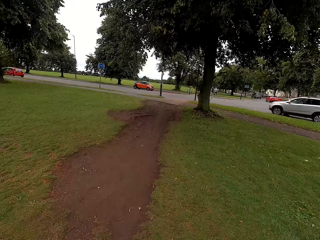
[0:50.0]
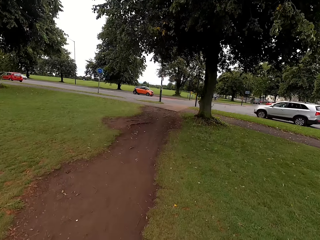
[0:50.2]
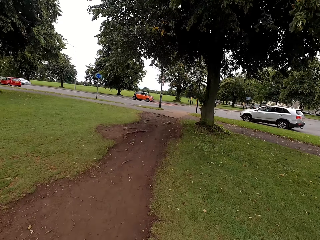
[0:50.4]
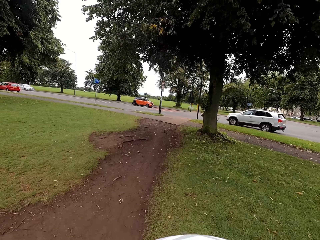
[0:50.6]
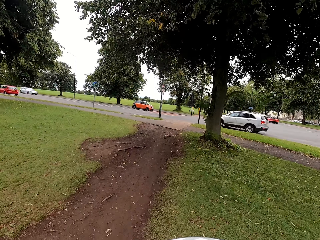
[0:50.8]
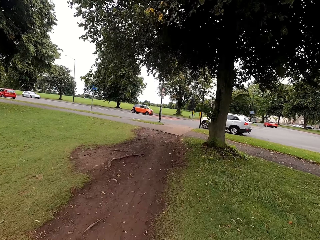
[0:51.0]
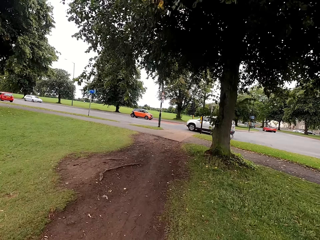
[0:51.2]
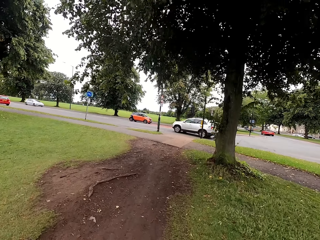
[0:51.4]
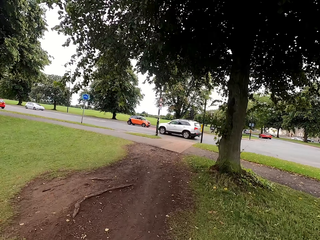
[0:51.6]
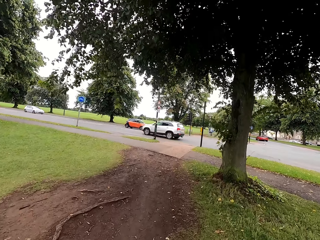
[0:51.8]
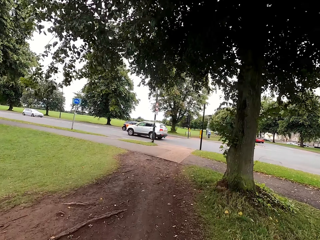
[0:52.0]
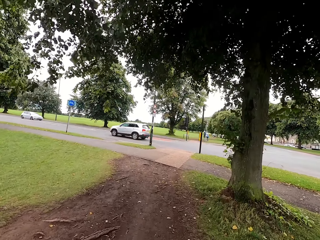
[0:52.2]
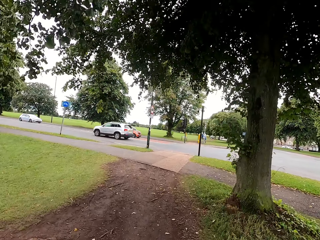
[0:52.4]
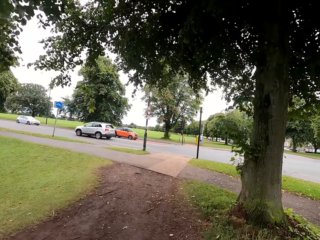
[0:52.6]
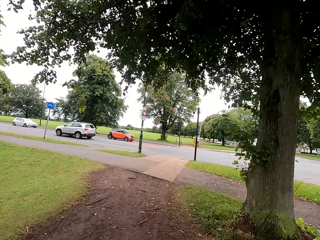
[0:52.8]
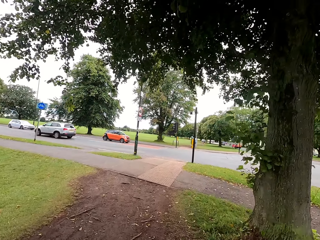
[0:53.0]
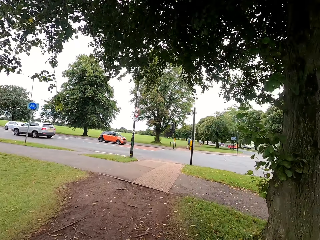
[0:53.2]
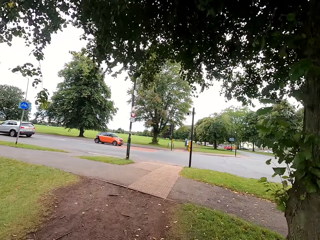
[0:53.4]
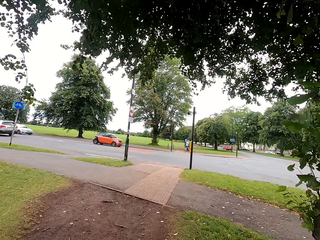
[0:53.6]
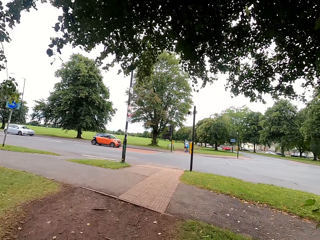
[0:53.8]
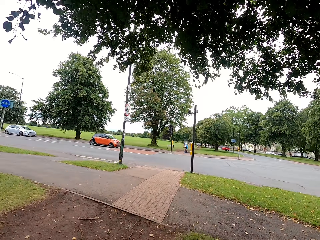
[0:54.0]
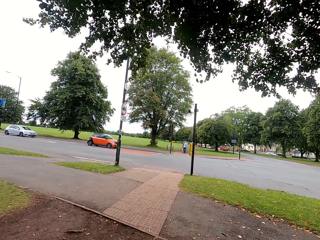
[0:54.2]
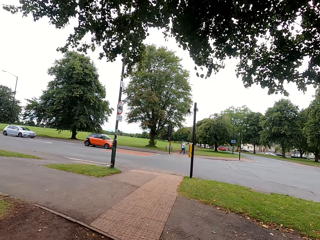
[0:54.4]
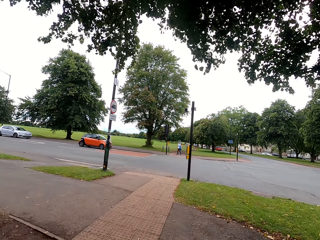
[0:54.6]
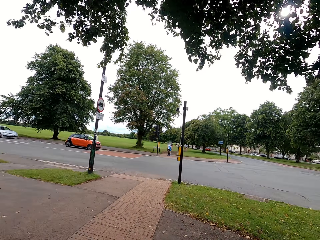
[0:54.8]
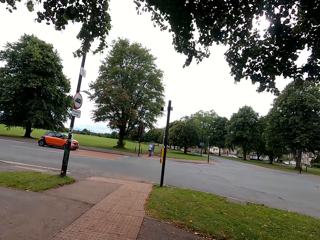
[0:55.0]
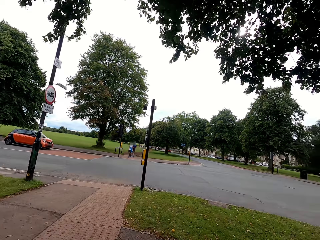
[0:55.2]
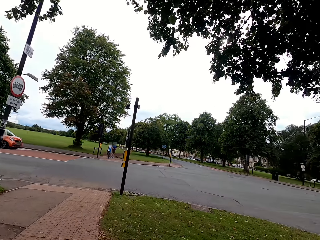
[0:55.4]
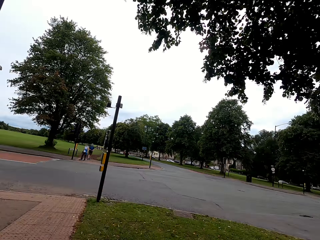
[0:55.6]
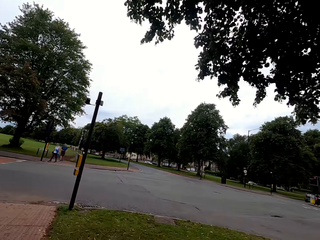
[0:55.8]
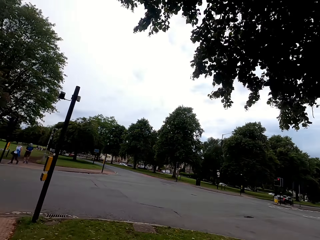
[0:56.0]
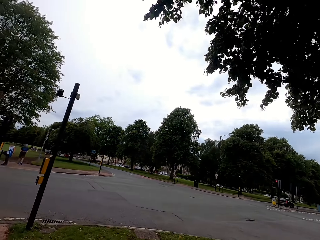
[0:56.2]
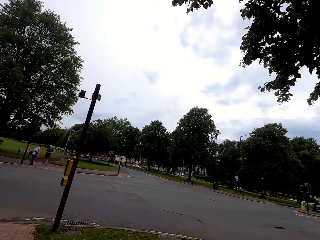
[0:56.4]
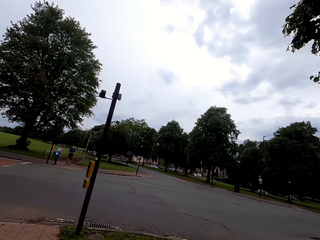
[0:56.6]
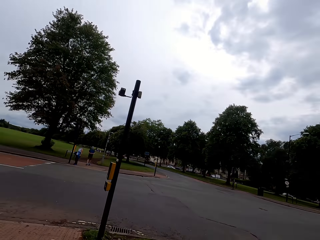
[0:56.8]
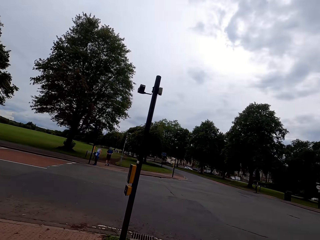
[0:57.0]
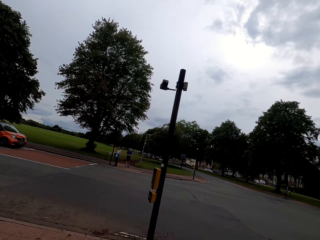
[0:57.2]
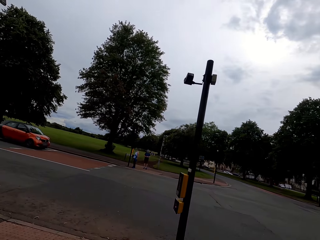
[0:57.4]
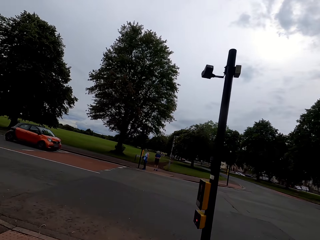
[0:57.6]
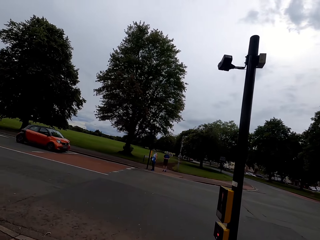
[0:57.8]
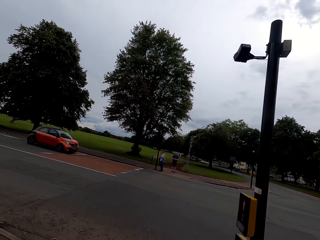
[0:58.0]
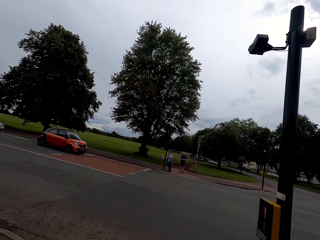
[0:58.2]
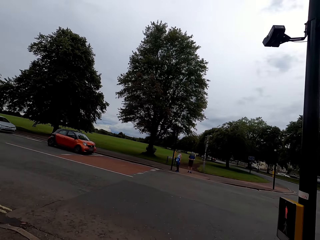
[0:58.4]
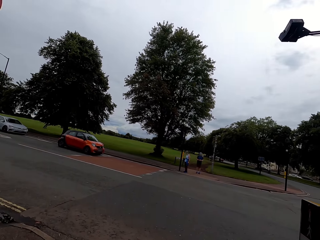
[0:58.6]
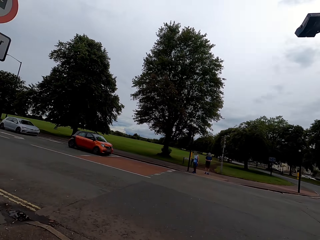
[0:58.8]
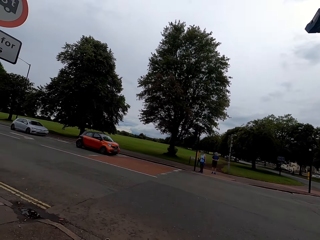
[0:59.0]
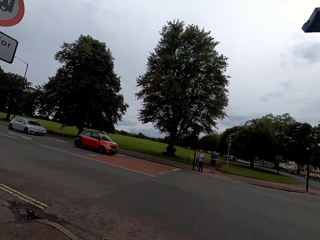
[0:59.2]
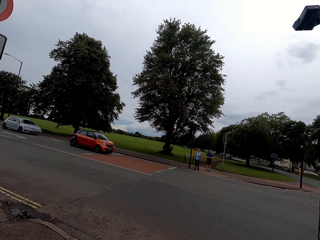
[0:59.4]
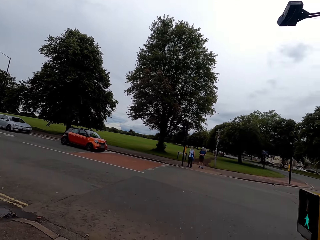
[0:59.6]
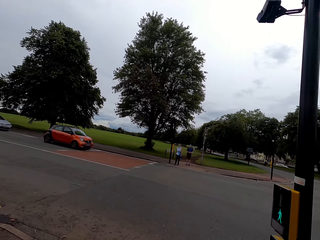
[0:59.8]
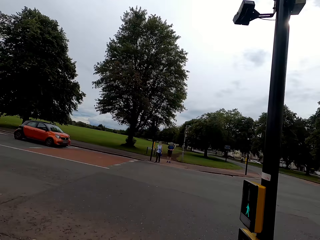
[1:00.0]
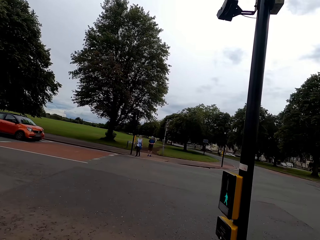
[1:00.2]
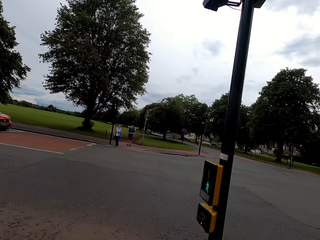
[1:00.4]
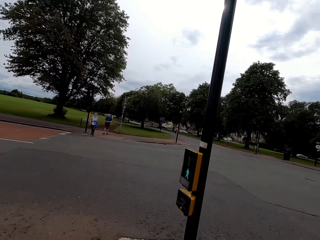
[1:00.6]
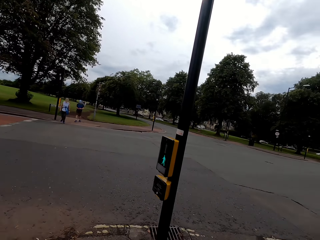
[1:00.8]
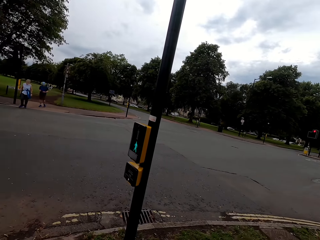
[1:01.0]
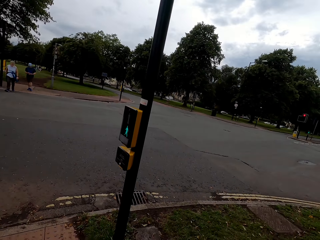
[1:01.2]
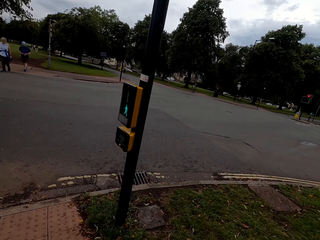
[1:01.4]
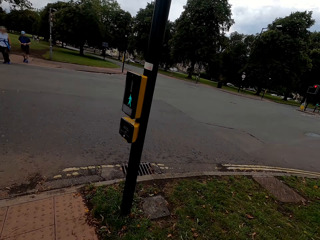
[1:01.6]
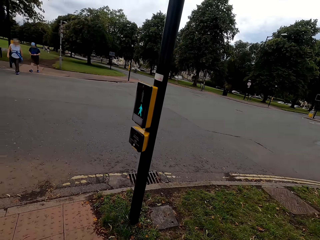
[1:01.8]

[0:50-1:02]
The camera wearer looks around. They stop. They look across the road.

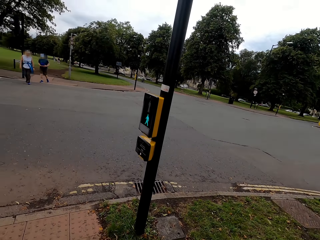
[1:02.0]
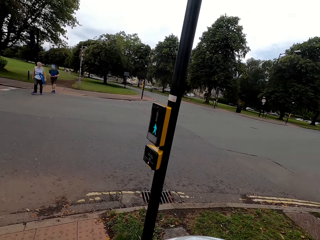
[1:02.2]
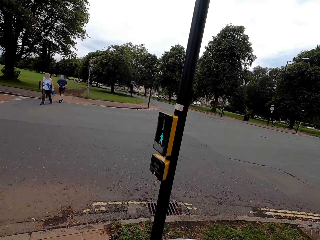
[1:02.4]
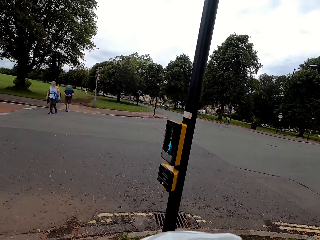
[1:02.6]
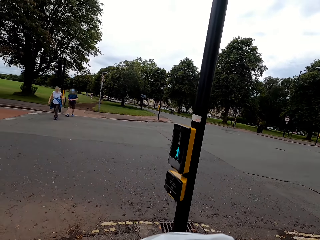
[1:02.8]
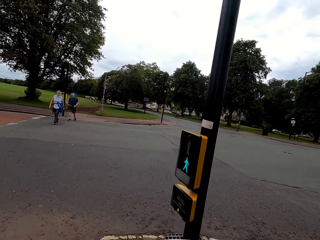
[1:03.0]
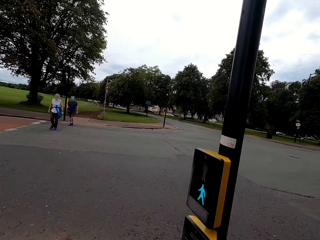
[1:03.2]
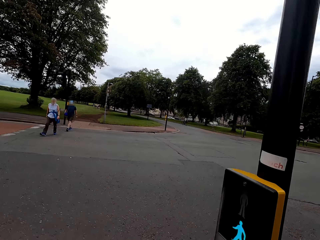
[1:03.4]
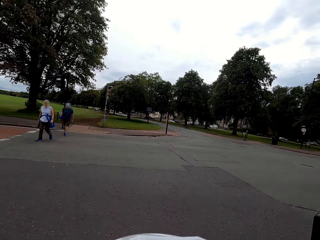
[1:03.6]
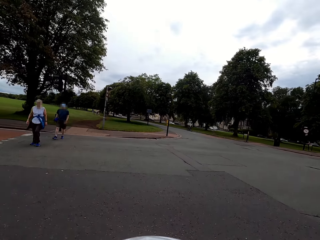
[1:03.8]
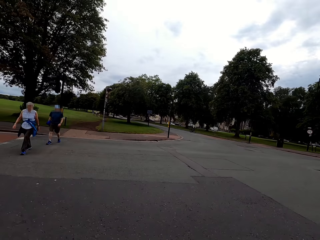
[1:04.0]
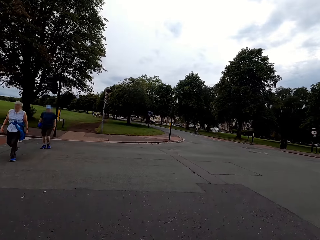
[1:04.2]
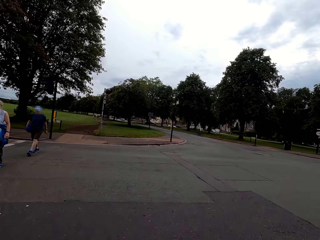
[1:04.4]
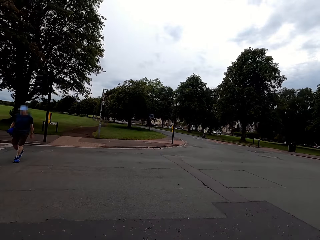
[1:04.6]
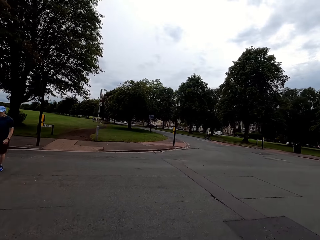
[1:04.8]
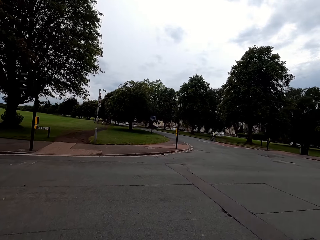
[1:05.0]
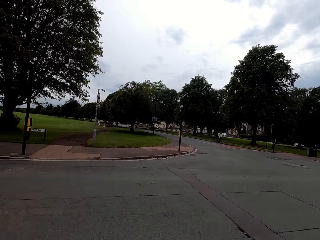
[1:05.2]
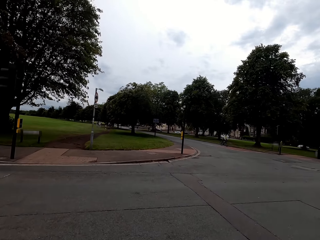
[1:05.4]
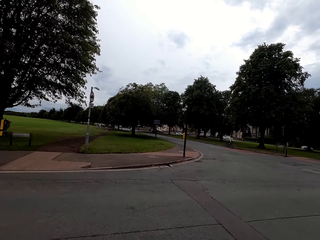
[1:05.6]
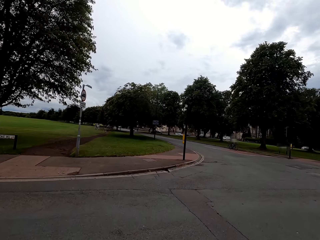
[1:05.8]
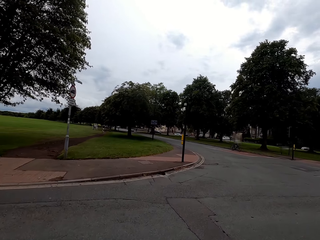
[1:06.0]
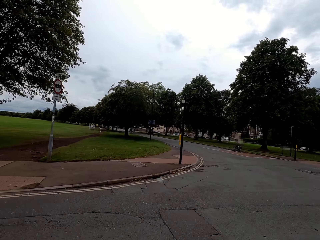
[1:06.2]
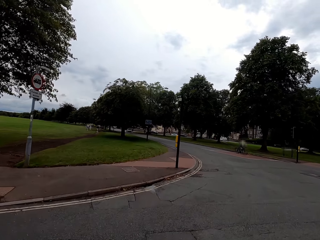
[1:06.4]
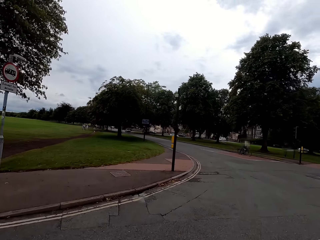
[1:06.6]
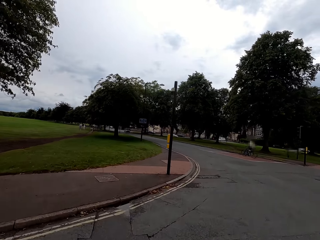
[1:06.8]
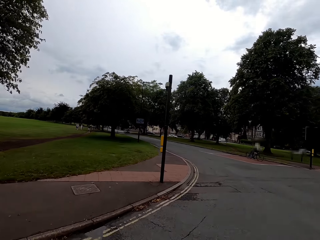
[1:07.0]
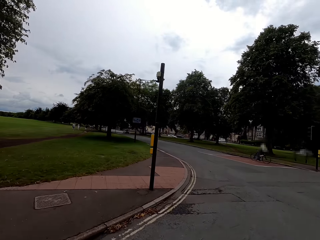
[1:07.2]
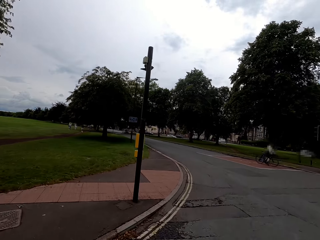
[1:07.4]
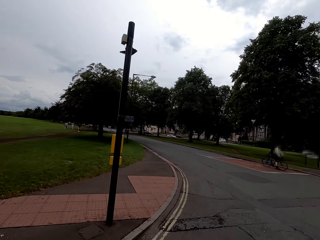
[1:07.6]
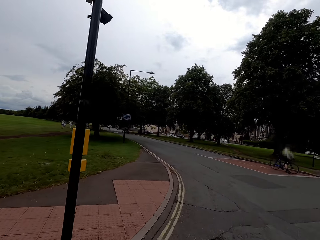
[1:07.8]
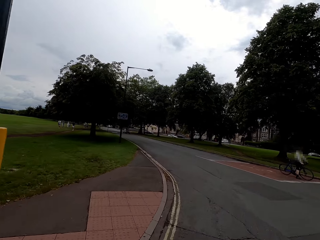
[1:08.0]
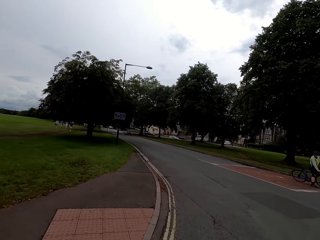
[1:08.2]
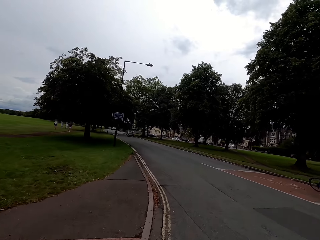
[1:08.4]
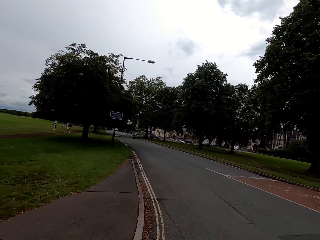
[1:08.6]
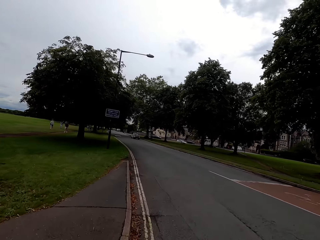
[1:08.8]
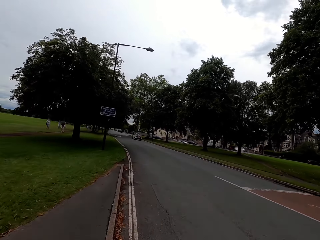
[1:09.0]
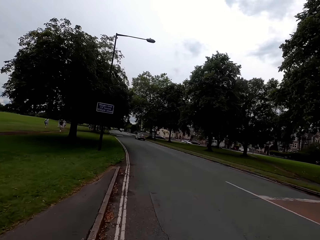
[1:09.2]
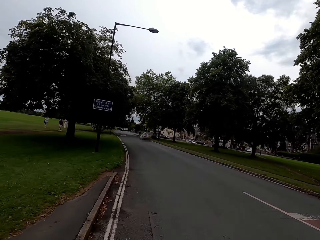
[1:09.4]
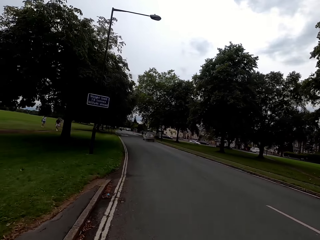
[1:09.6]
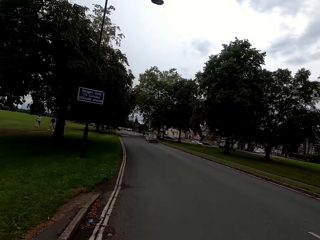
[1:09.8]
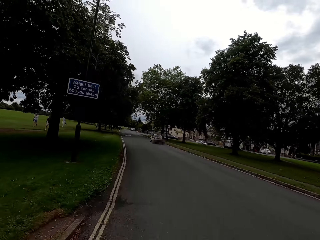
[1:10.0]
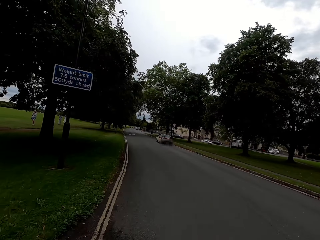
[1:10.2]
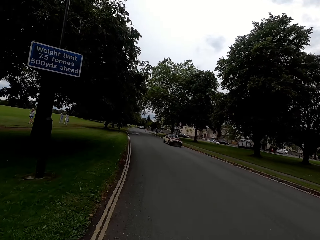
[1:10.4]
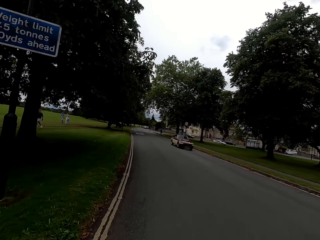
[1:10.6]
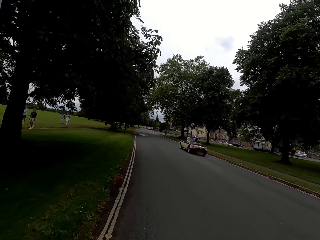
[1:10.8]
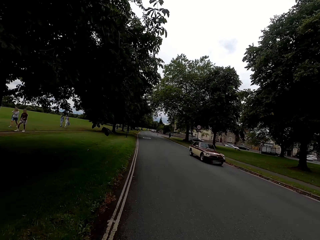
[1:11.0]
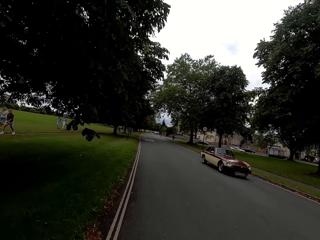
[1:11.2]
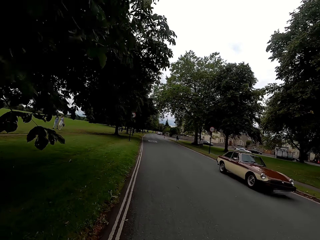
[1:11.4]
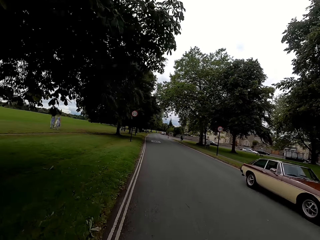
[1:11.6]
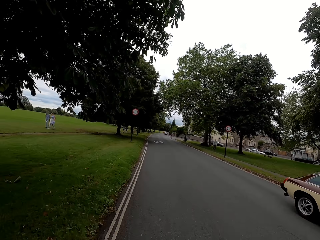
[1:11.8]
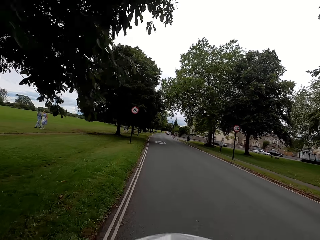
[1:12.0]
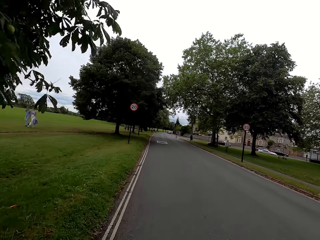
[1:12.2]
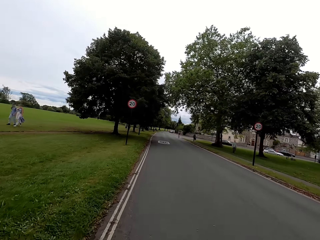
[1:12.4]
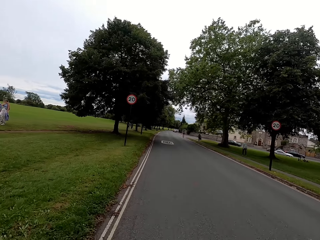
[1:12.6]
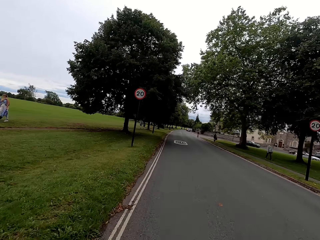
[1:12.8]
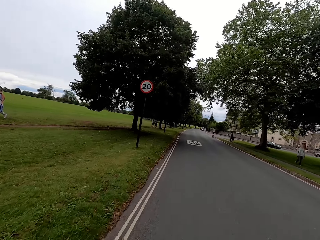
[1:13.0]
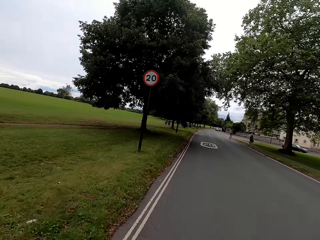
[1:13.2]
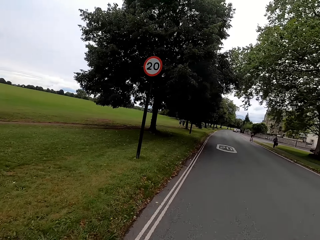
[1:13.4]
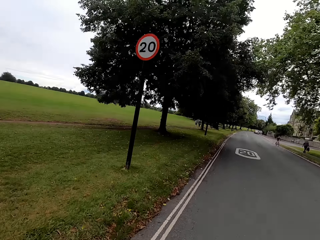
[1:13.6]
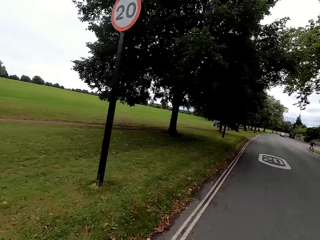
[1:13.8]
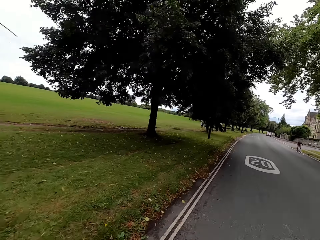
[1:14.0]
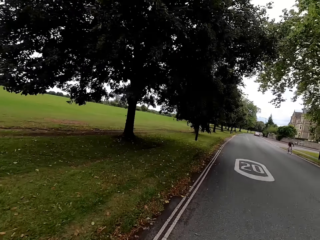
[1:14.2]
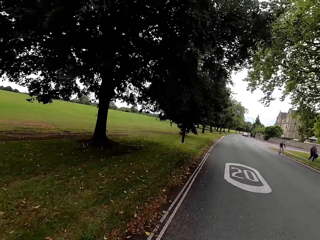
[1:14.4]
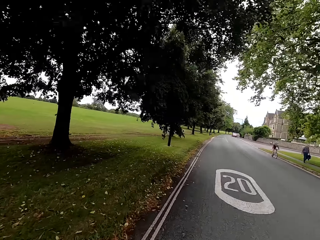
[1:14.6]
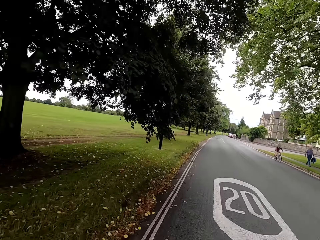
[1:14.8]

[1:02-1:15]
The camera wearer rides a bike on the road.
